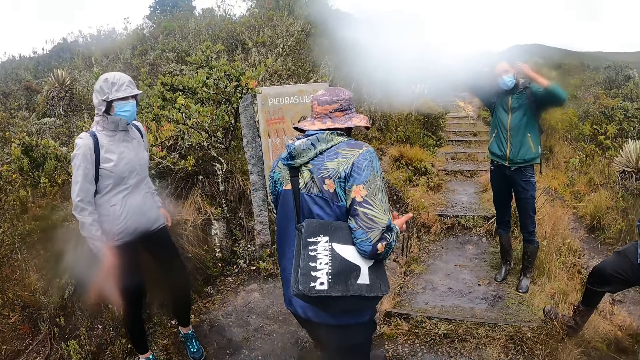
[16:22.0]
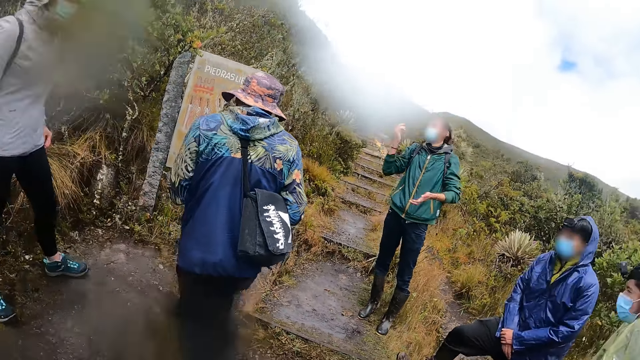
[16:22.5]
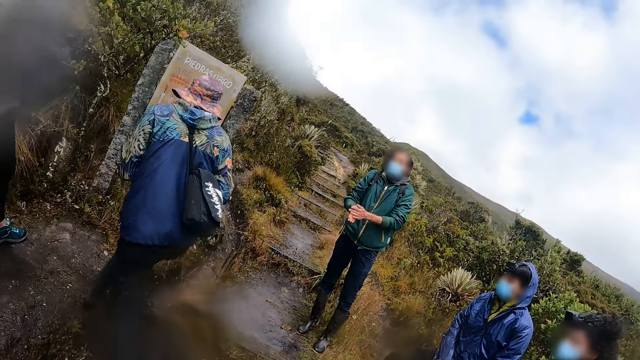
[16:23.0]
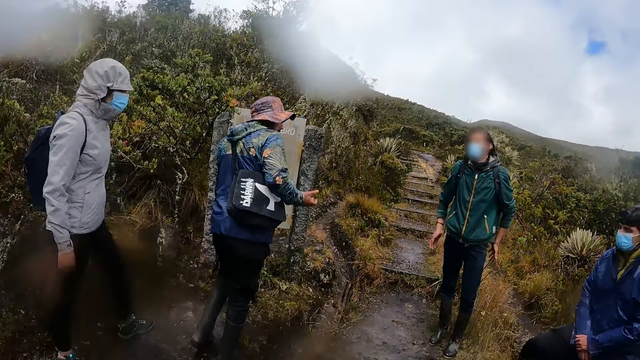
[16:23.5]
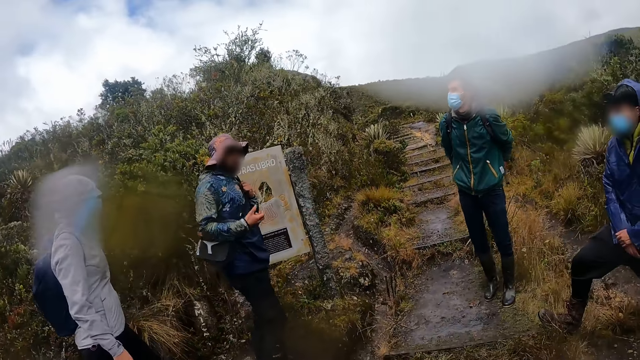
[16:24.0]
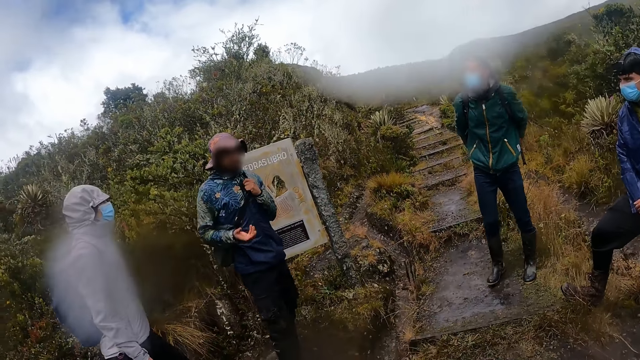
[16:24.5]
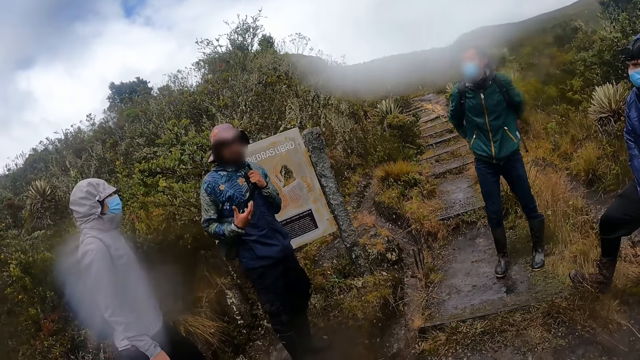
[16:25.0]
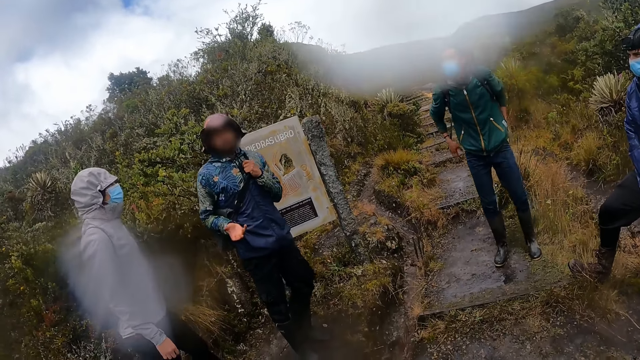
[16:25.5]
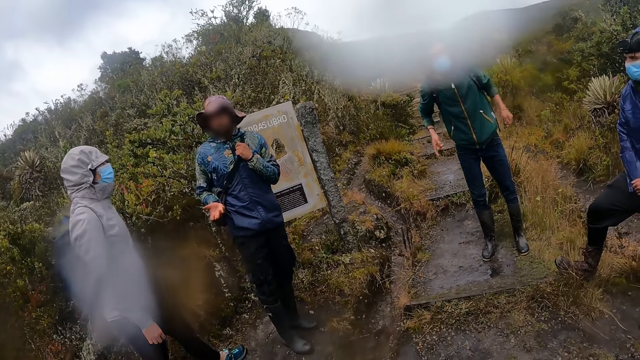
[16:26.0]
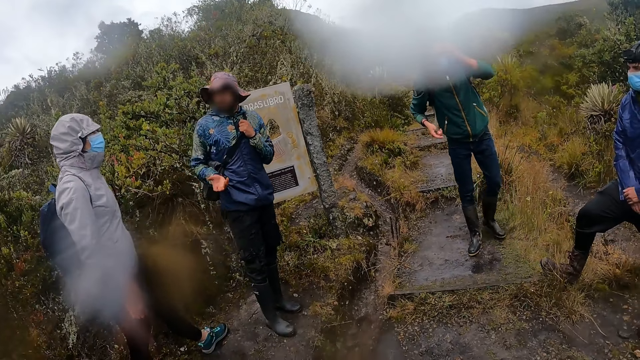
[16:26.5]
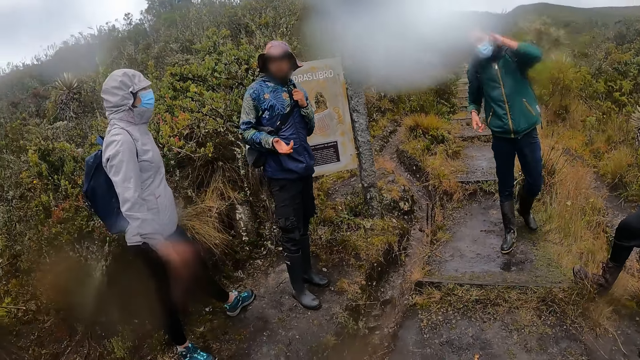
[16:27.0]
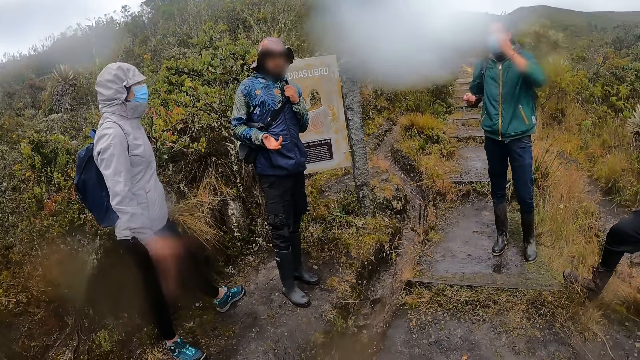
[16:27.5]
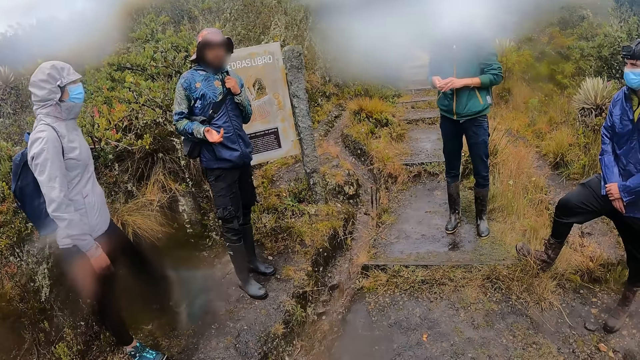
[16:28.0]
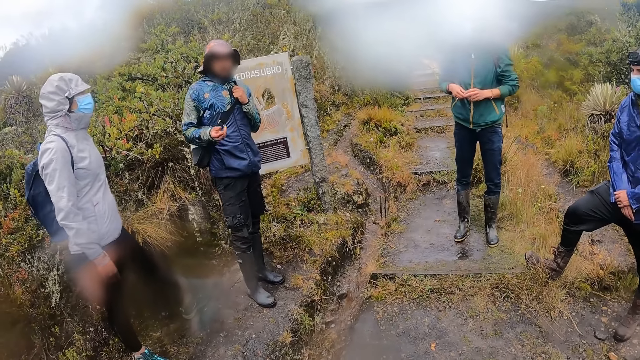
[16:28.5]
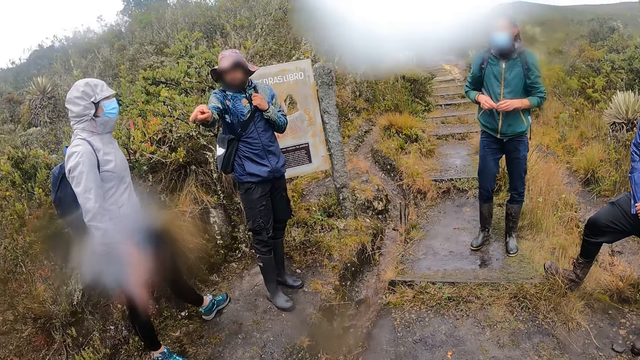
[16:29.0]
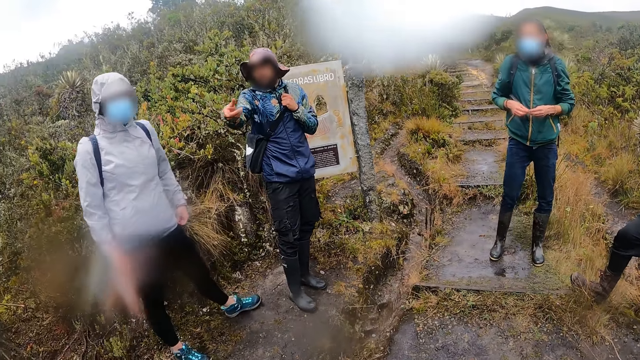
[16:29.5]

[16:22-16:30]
A man interacts with the group of people.

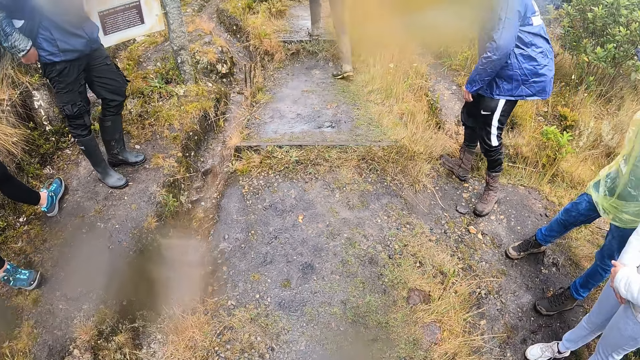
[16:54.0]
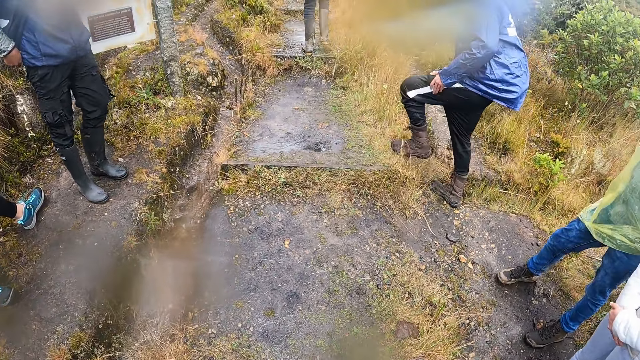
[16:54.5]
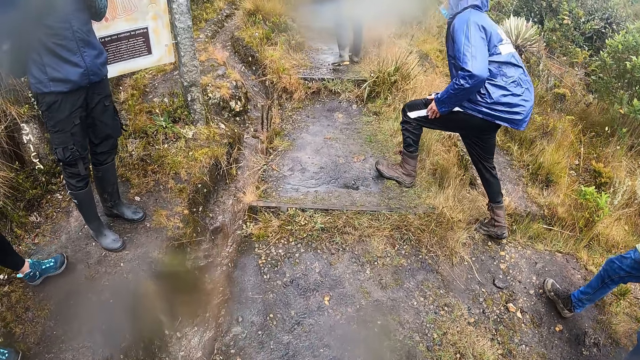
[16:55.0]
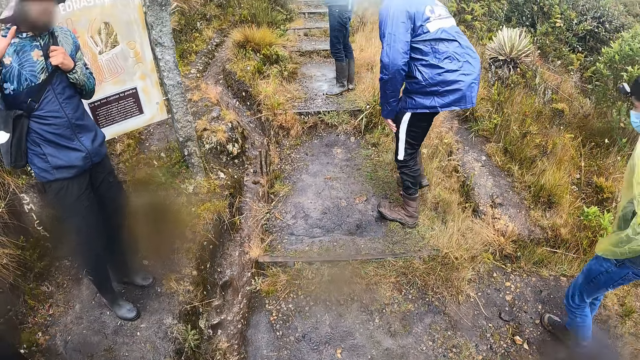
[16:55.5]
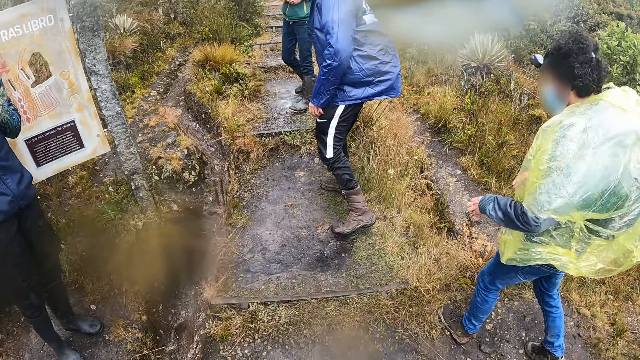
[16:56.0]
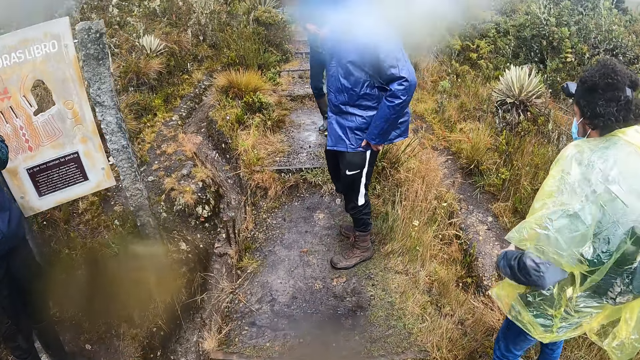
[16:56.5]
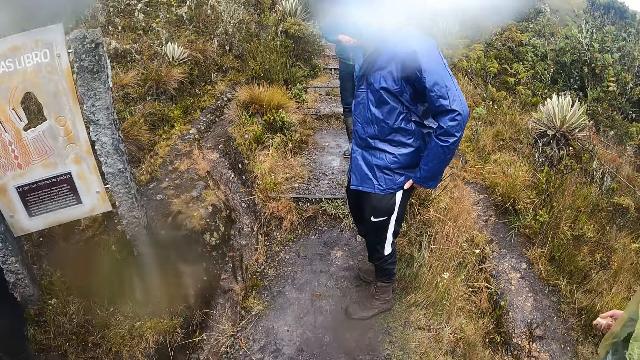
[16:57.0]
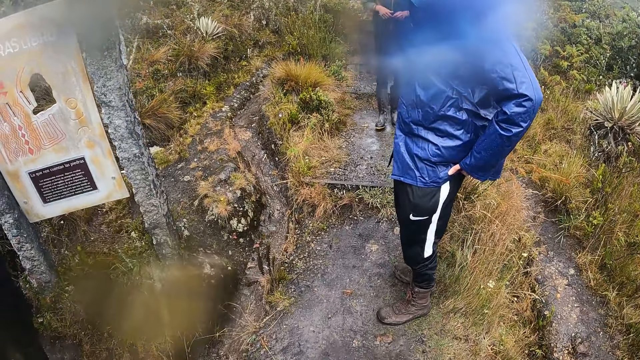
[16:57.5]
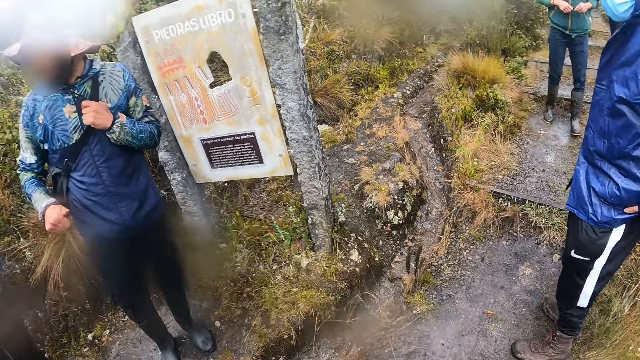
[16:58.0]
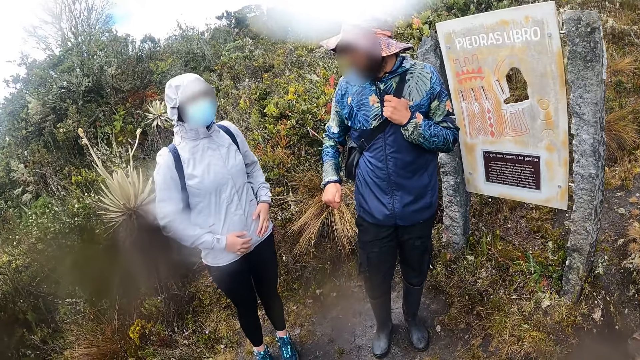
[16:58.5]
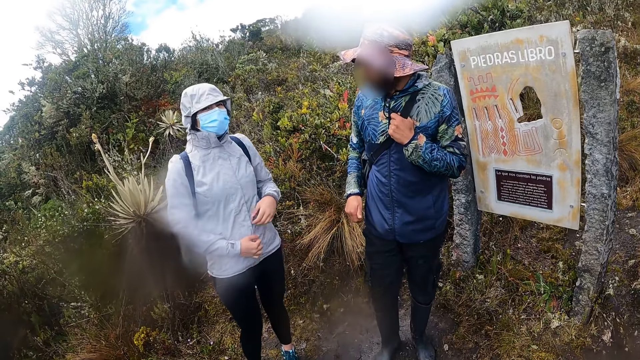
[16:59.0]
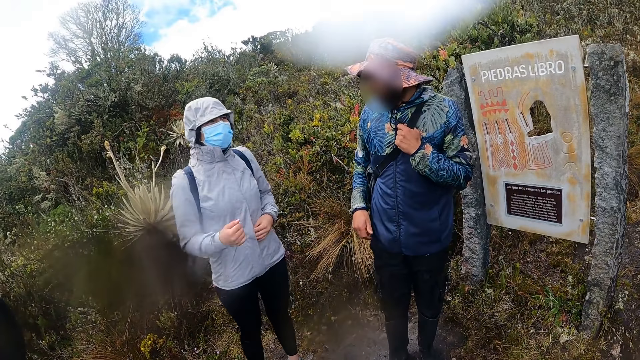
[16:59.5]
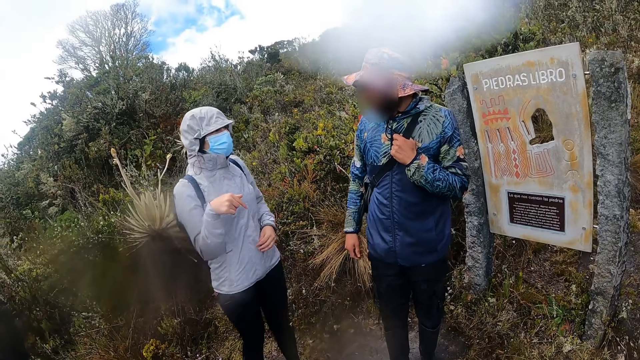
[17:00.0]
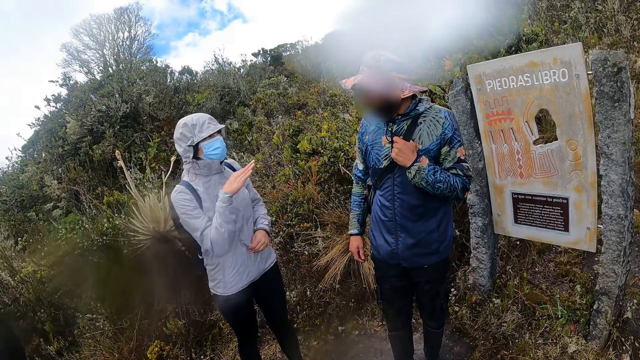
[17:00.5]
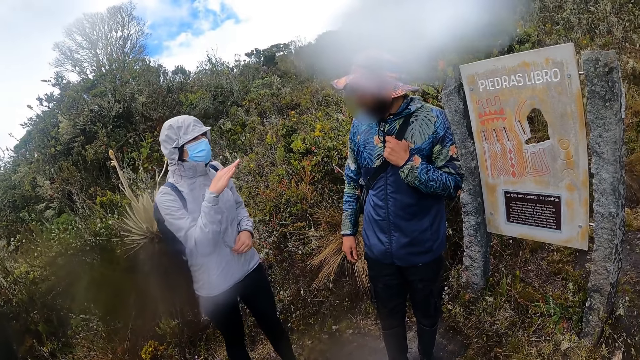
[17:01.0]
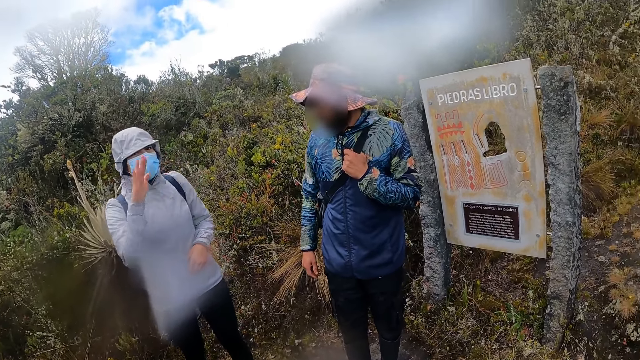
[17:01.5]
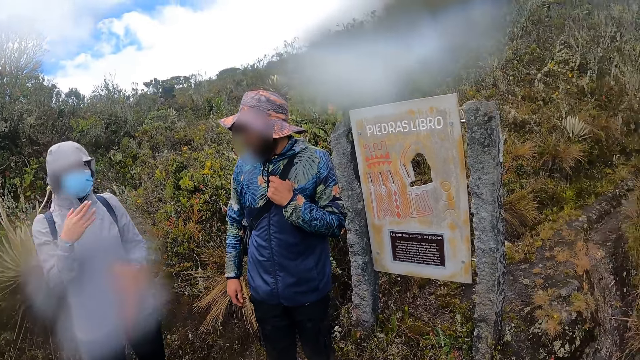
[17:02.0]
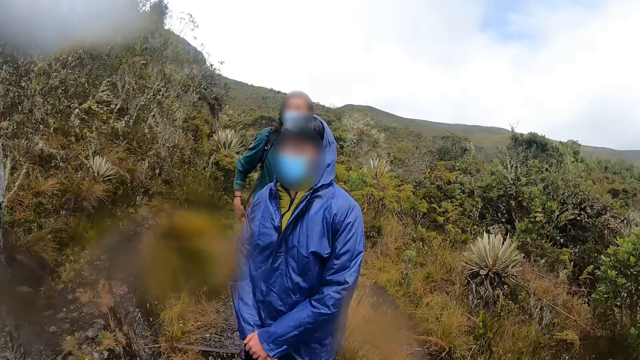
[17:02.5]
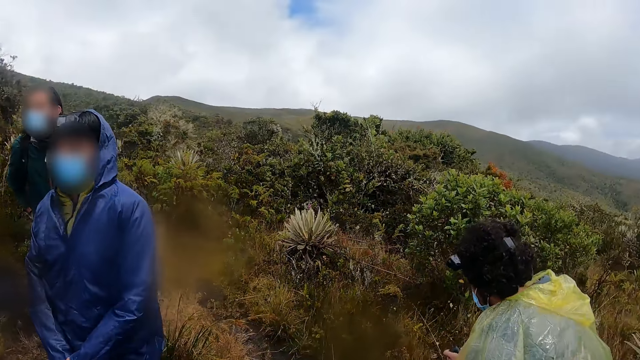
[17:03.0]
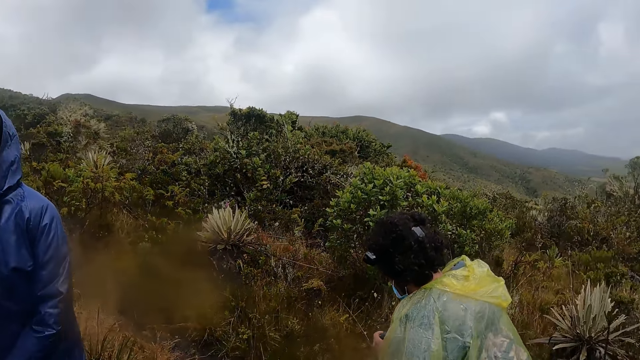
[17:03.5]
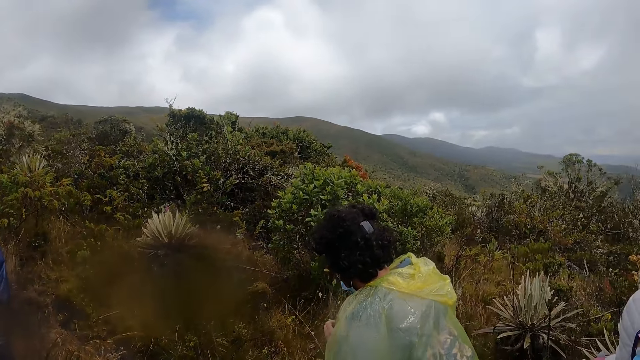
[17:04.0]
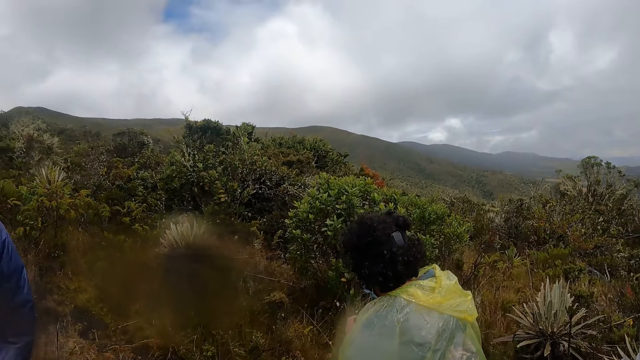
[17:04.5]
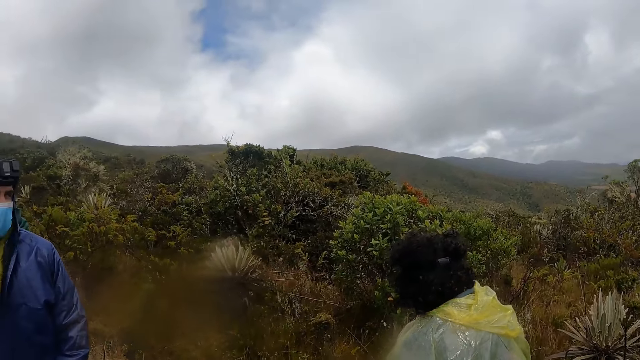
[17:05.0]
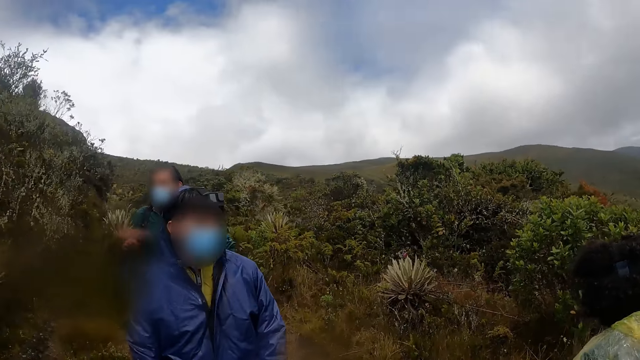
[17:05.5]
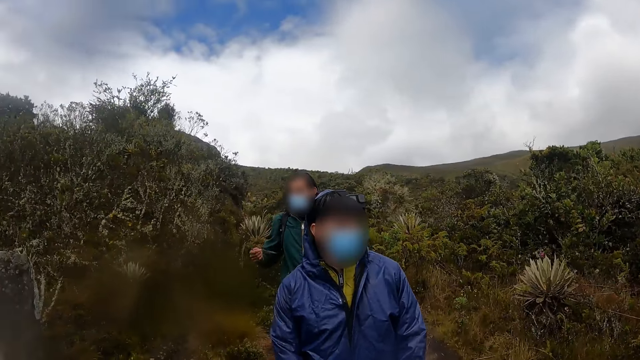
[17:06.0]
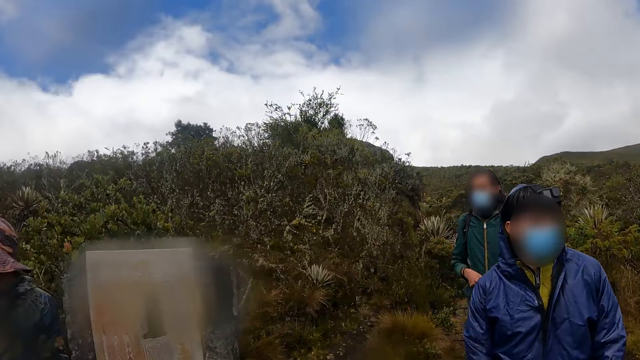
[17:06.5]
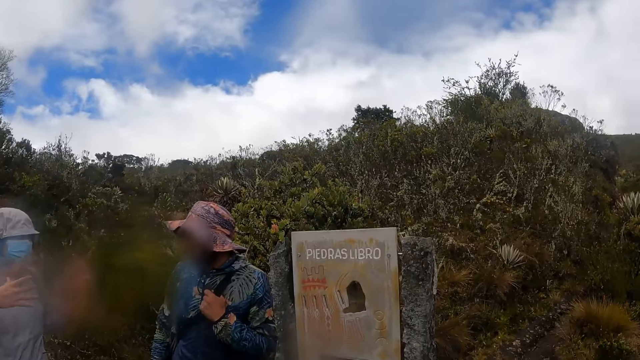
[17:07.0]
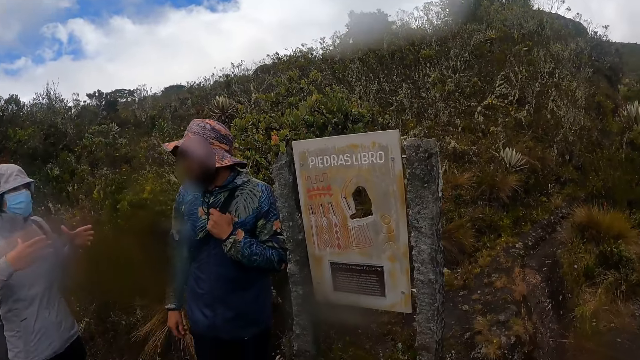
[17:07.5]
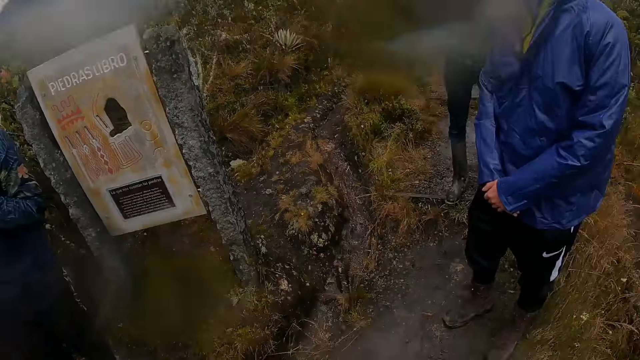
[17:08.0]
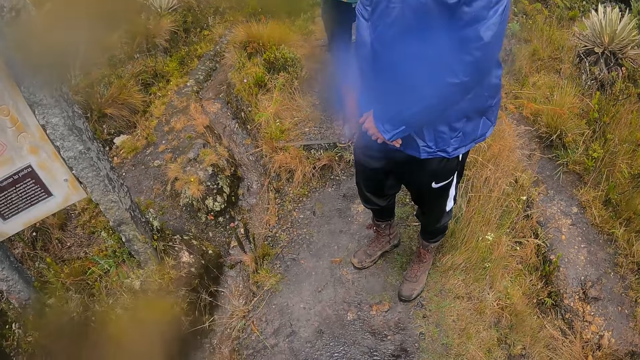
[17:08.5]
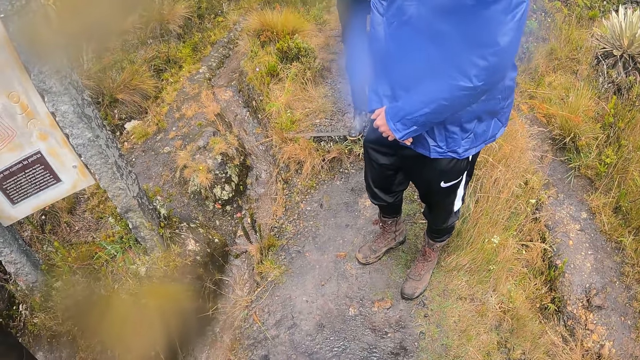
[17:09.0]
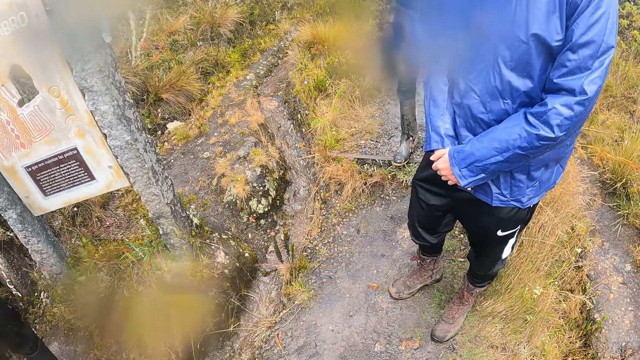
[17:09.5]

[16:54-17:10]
The camera wearer climbs the stairs. A woman interacts with the man. The camera wearer looks around.
